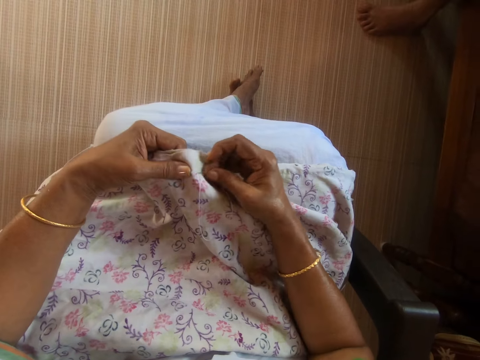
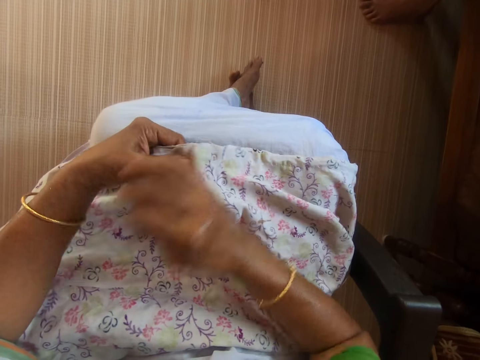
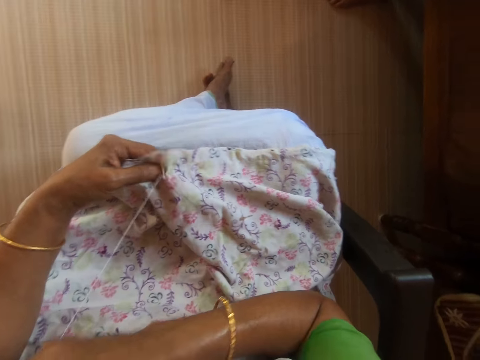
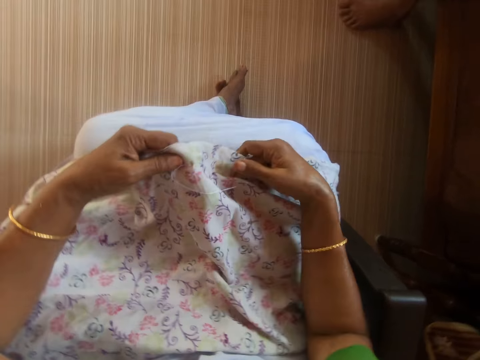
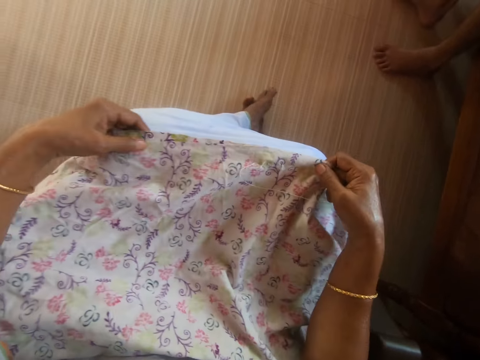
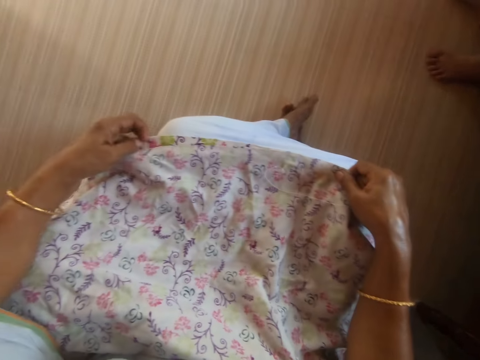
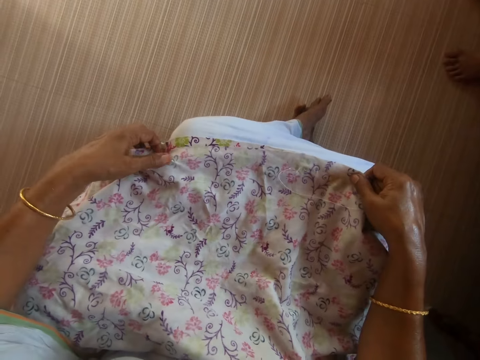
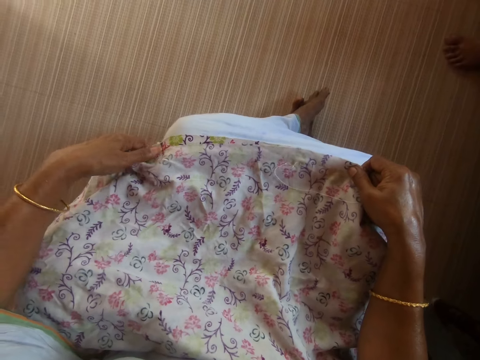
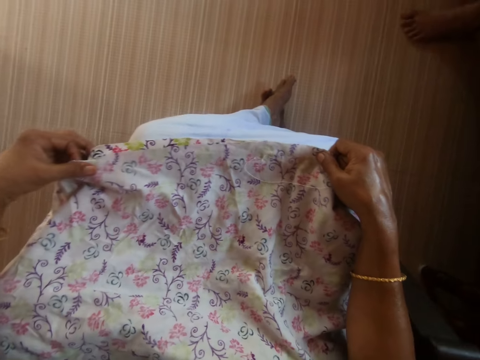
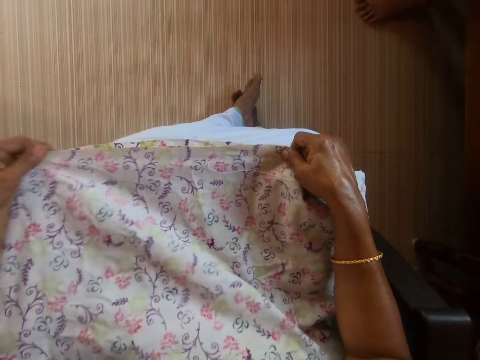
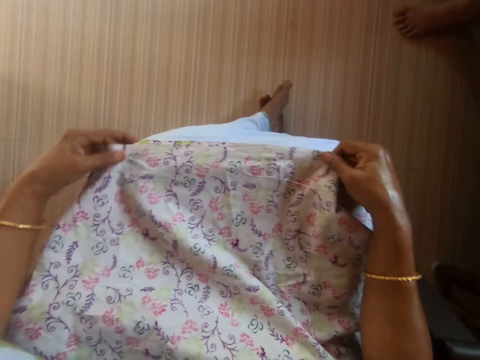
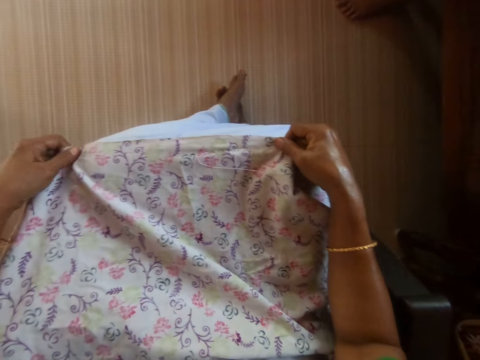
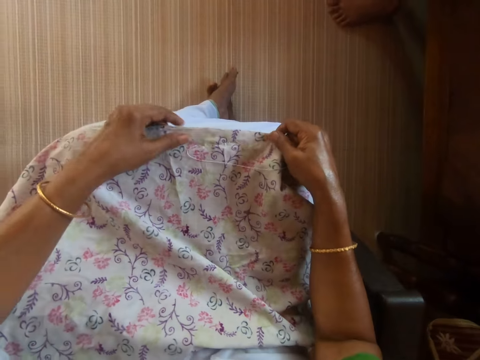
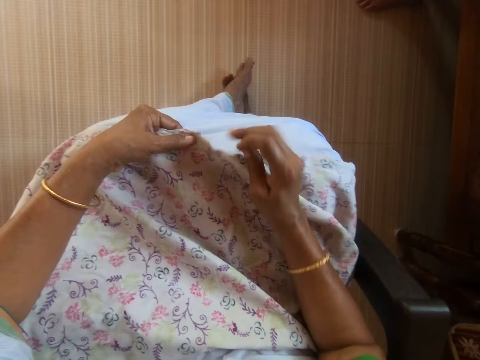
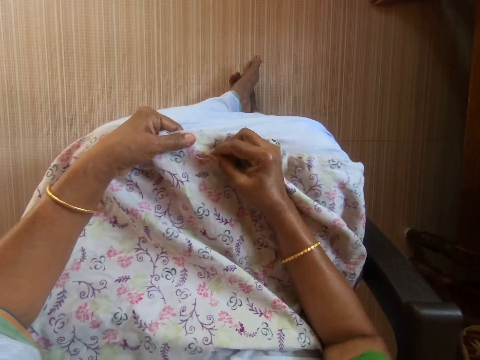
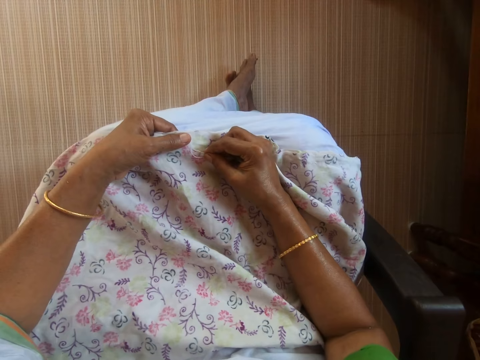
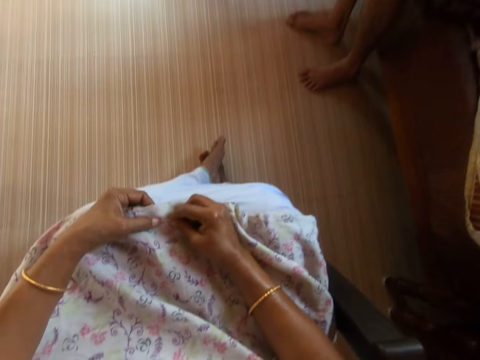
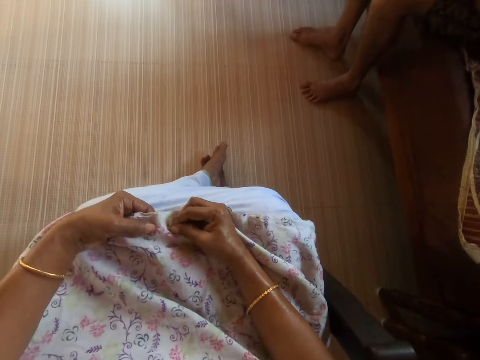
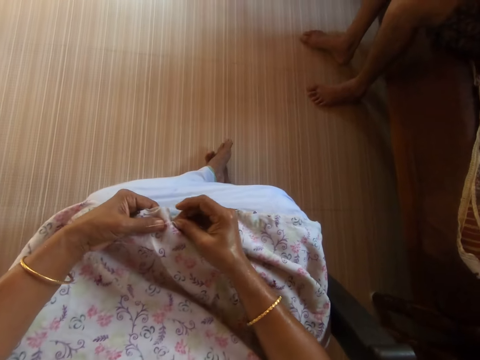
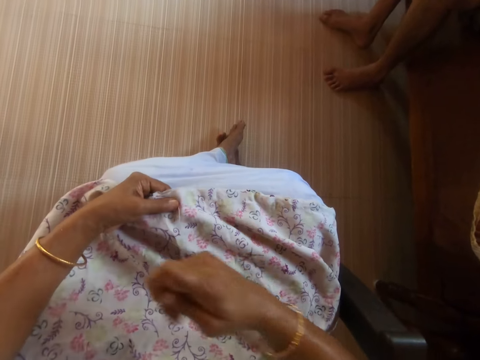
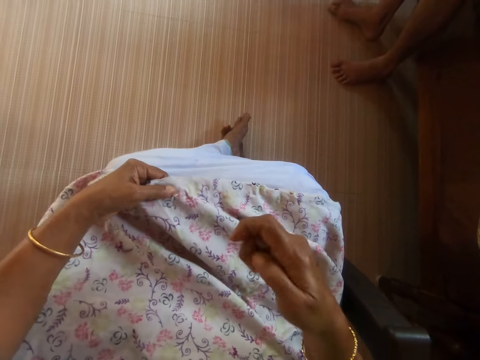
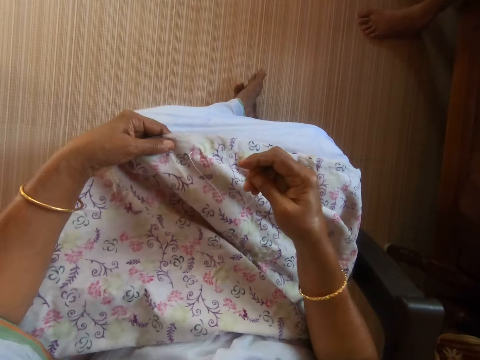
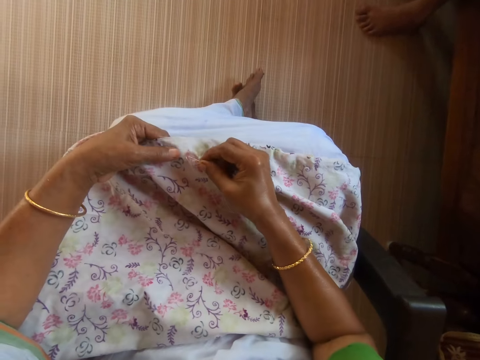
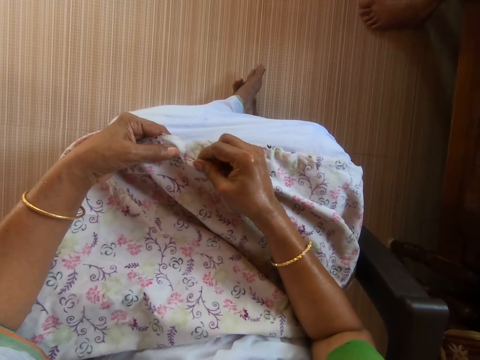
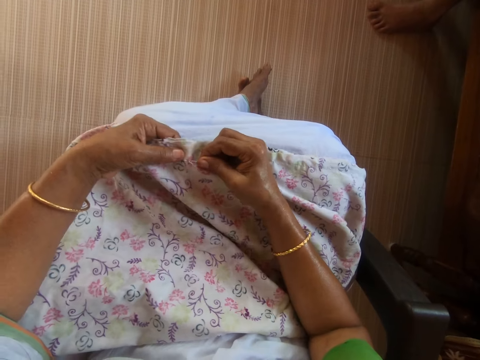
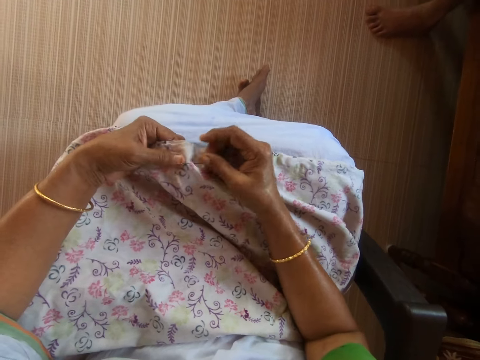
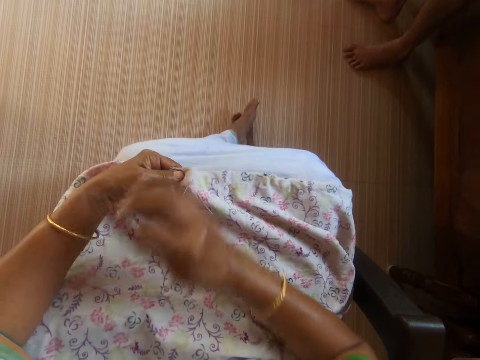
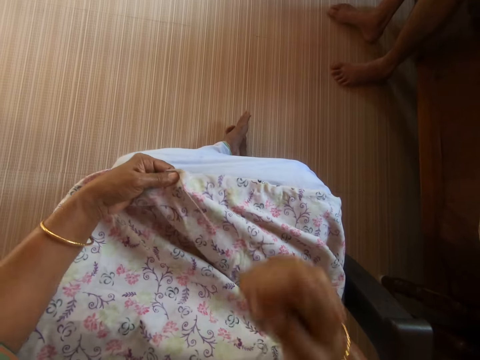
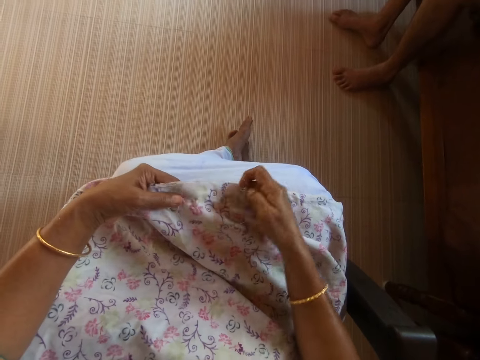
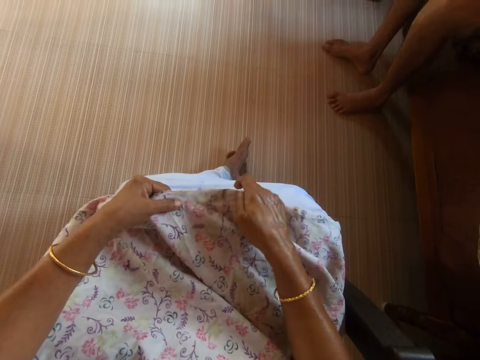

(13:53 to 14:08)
The camera wearer straightens the piece of cloth with her hands. She holds the piece of cloth with her left hand. She sews the piece of cloth with a needle and thread in her right hand.

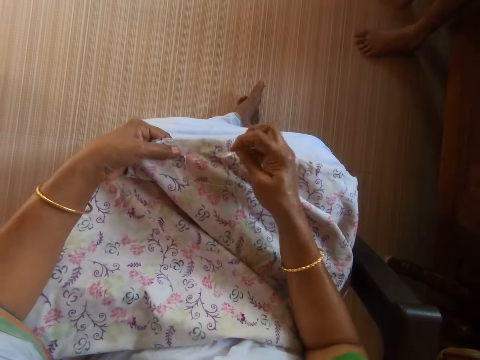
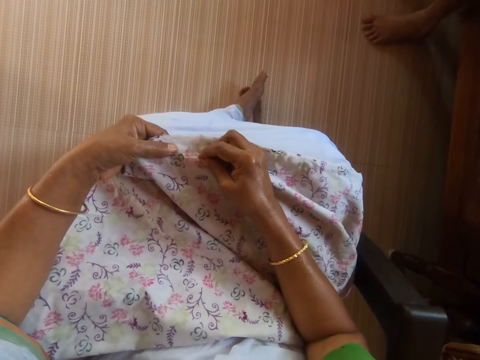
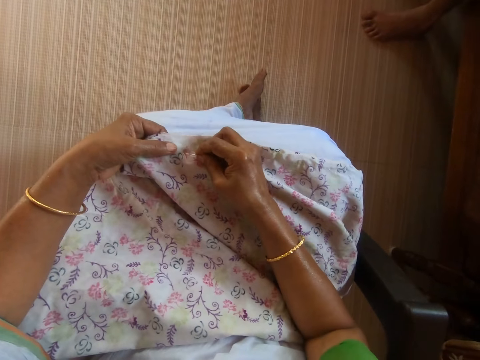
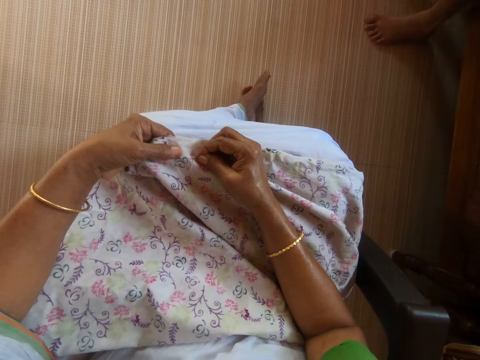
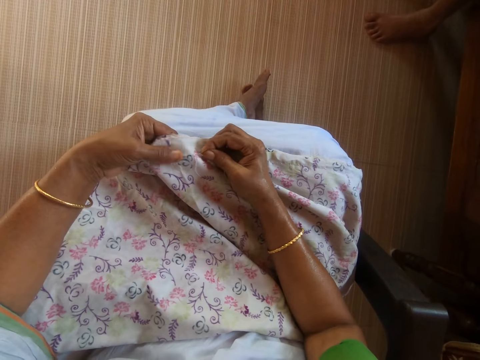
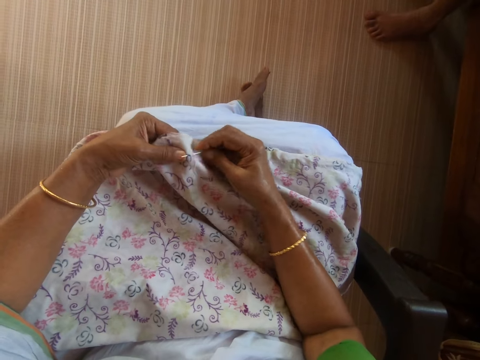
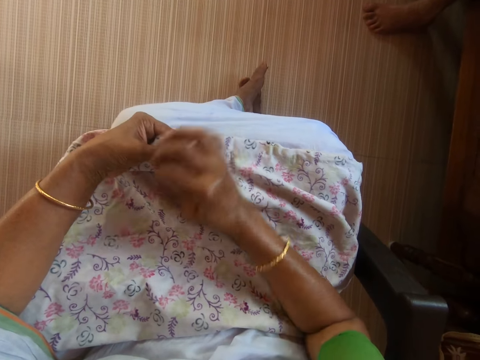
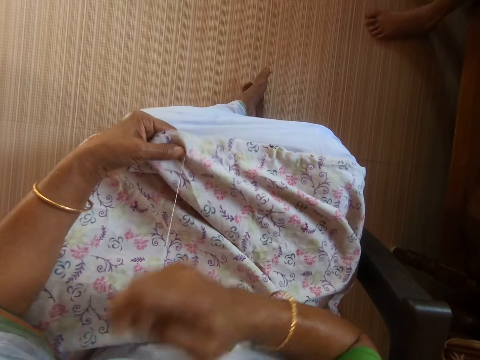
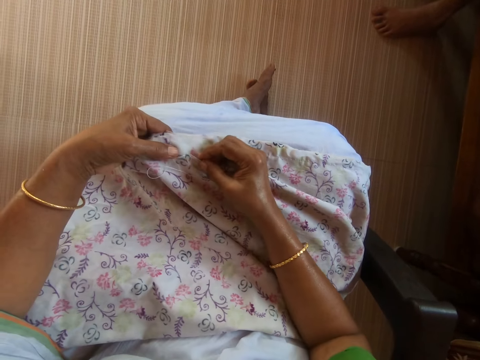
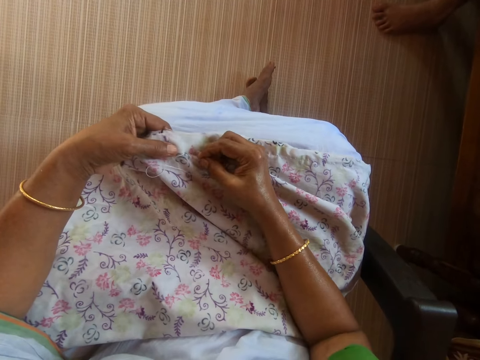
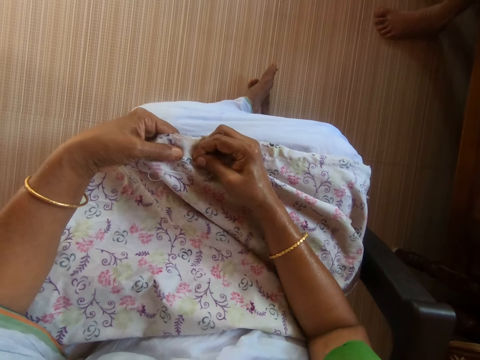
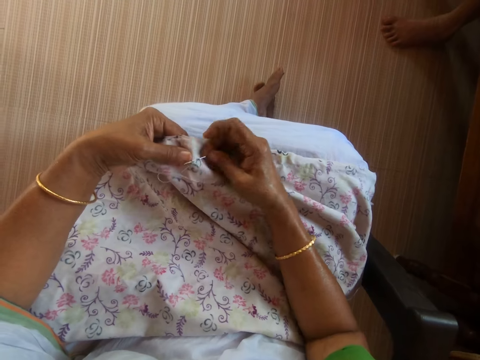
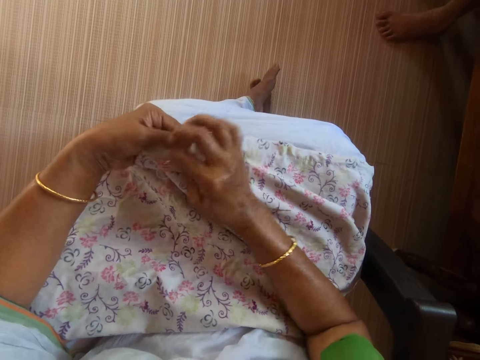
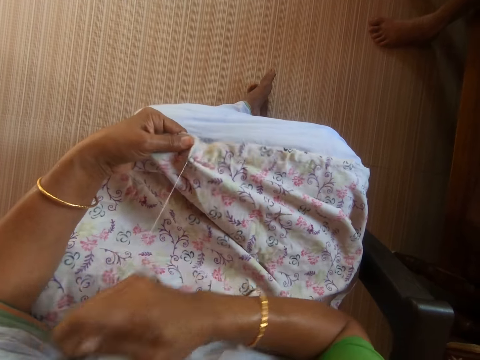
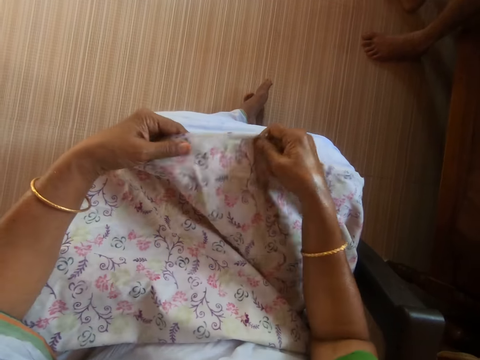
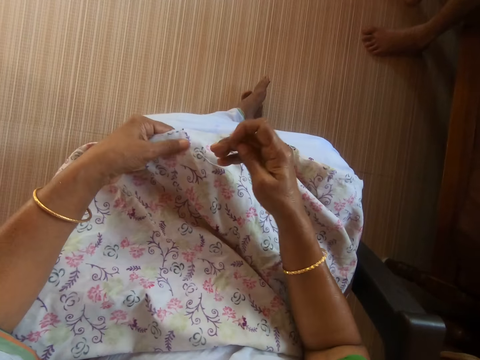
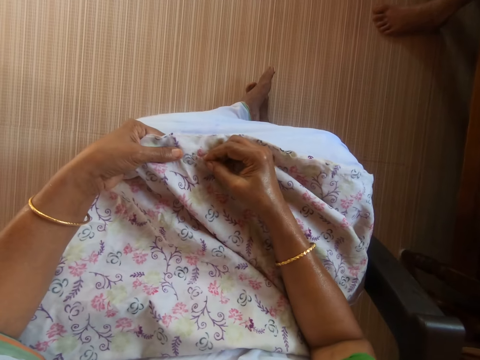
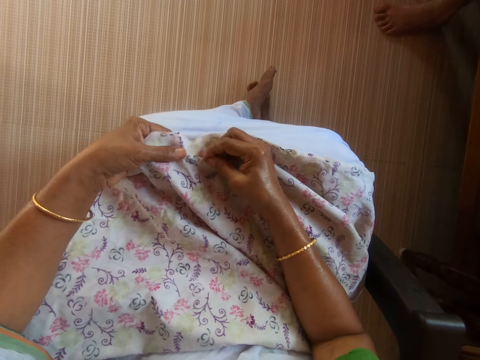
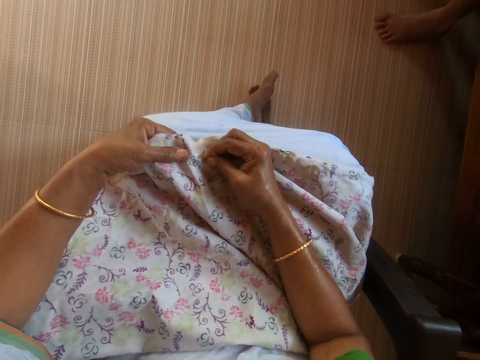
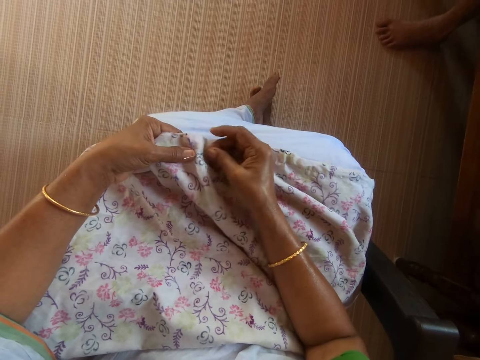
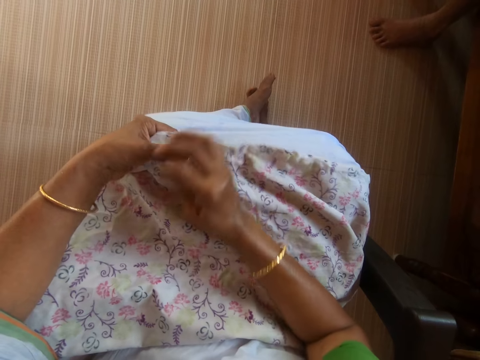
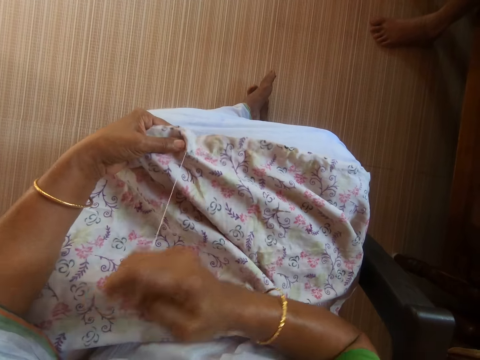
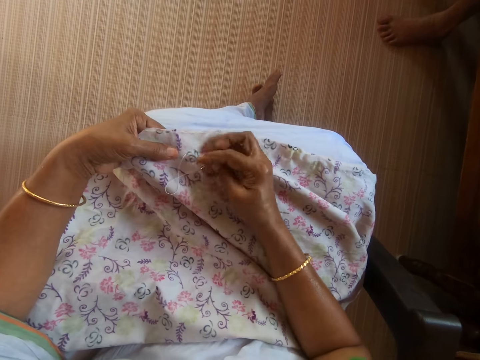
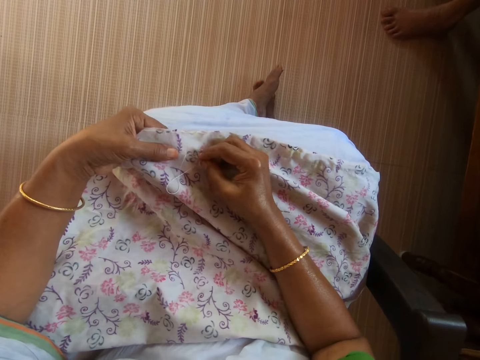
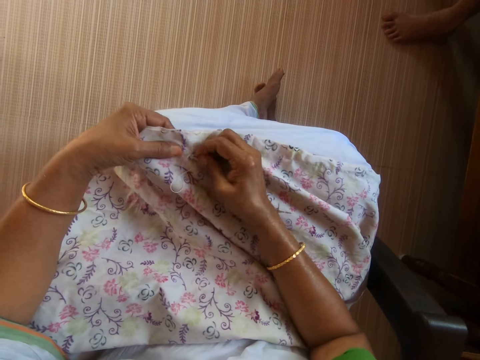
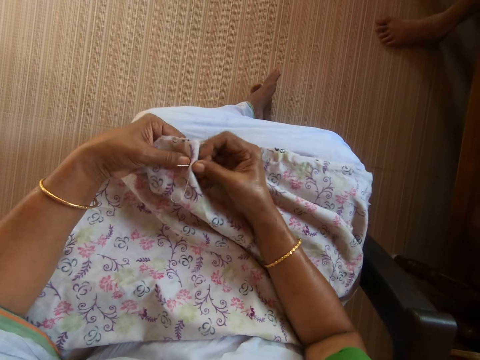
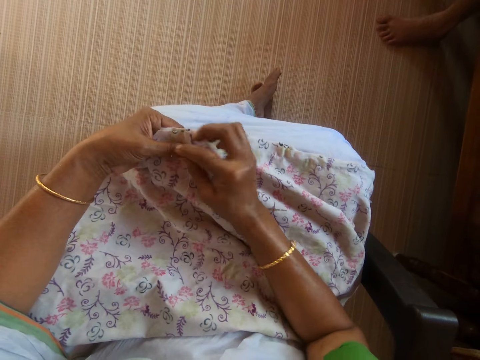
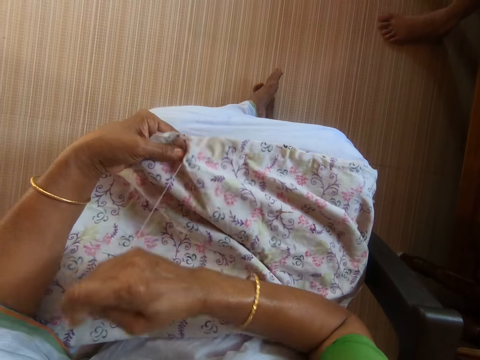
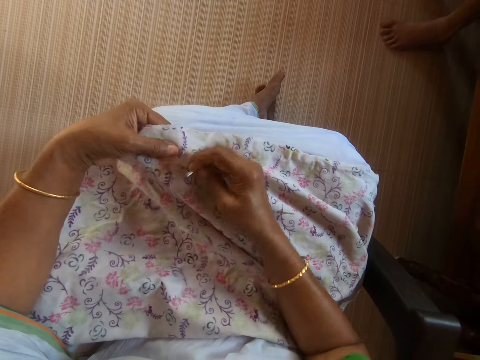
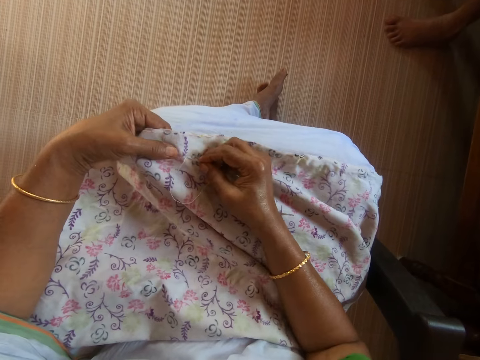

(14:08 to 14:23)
The camera wearer straightens the piece of cloth with her hands. She sews the piece of cloth with a needle and thread in her right hand.
